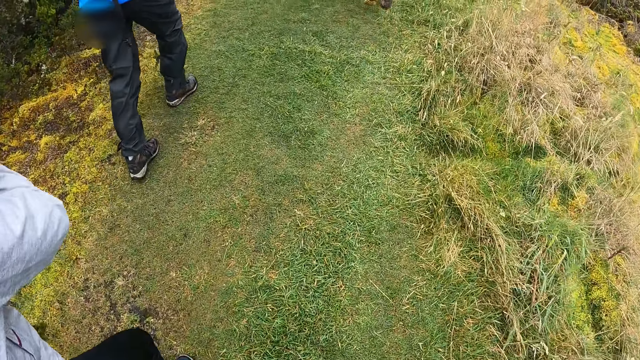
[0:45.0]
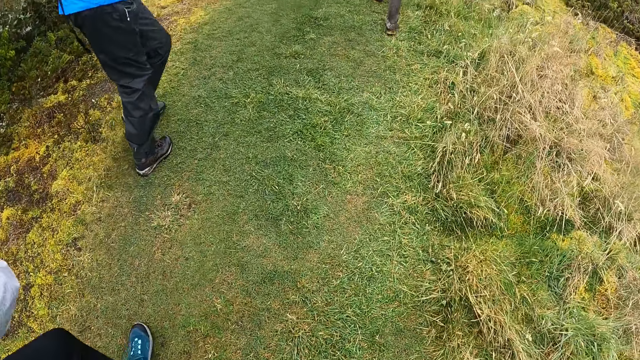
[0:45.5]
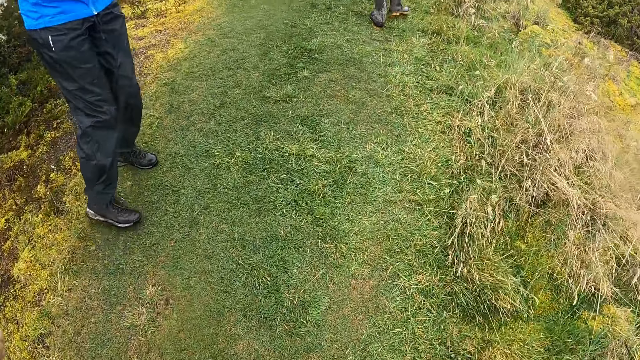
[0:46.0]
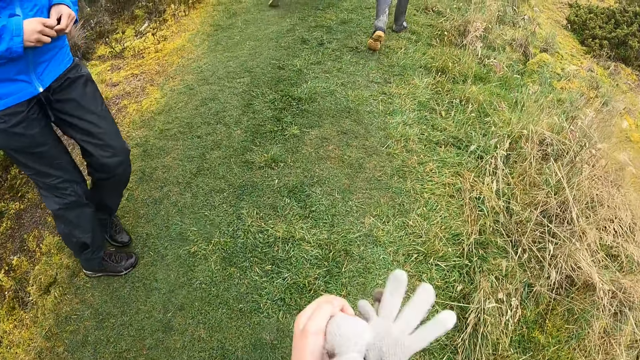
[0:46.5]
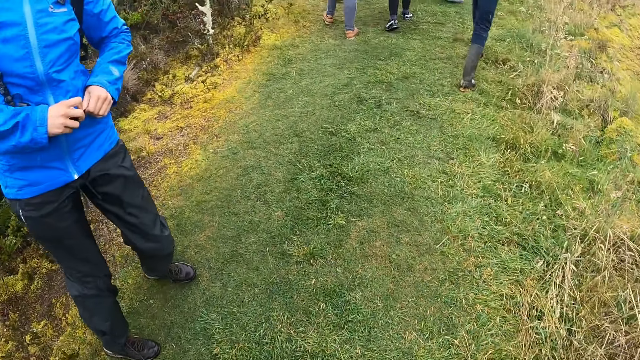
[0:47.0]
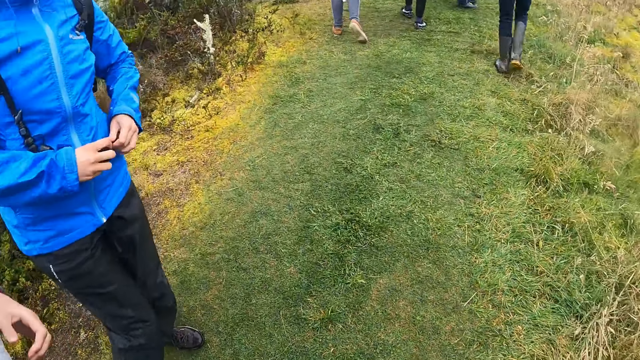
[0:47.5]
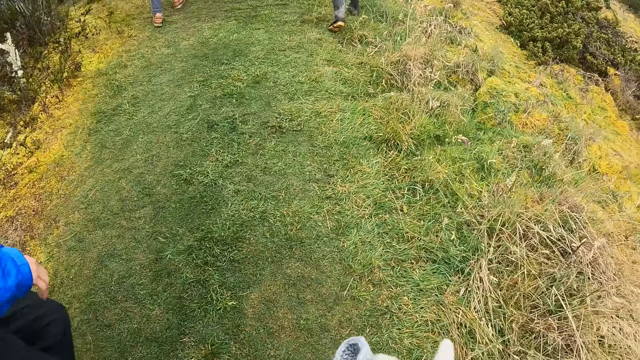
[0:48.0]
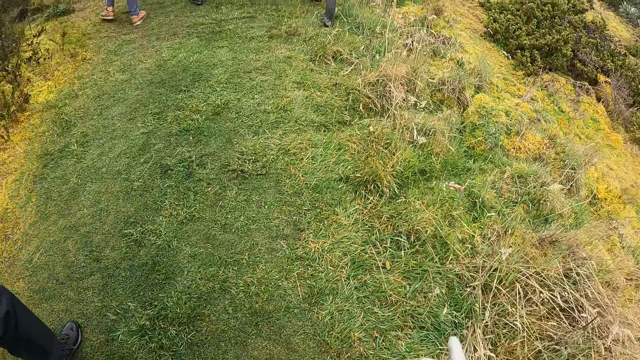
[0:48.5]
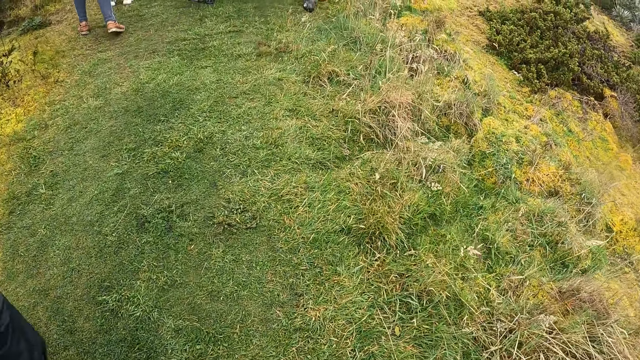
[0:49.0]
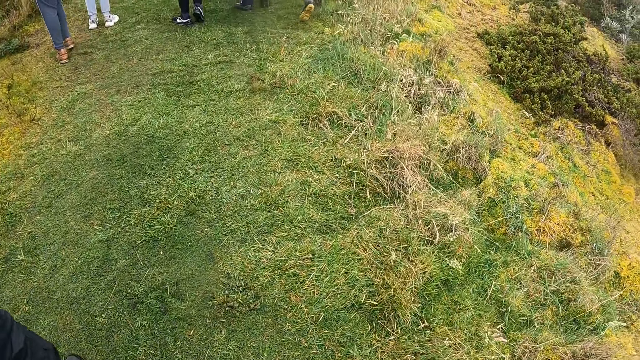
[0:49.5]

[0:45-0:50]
A man turns around. The camera wearer passes a glove in her left hand to her right hand. She carries the glove. The man stands on the grass. The man turns around. The camera wearer walks around the field.

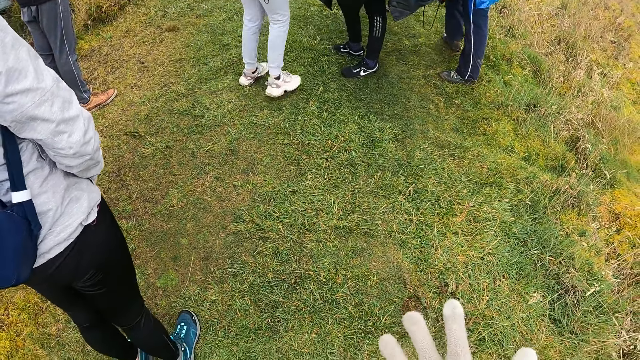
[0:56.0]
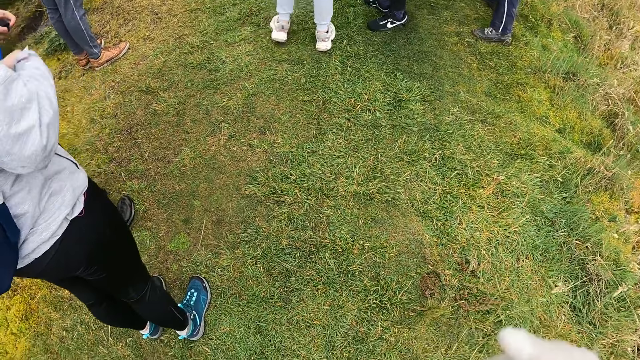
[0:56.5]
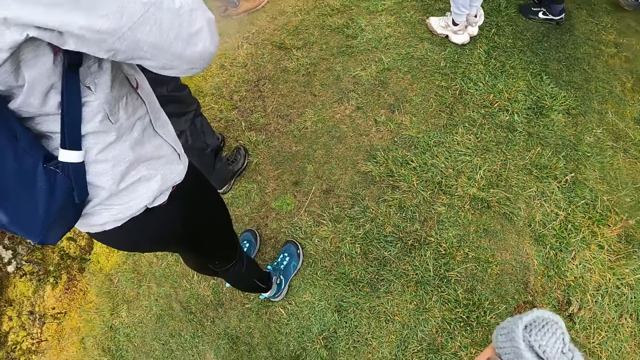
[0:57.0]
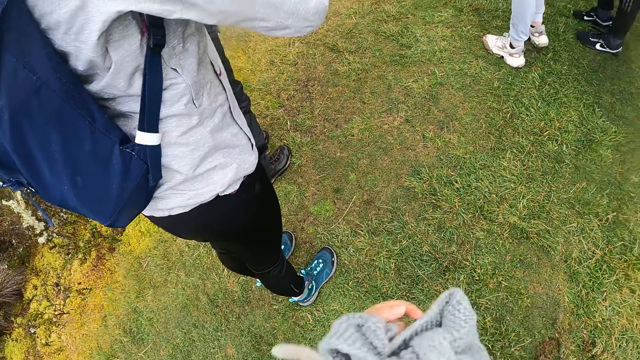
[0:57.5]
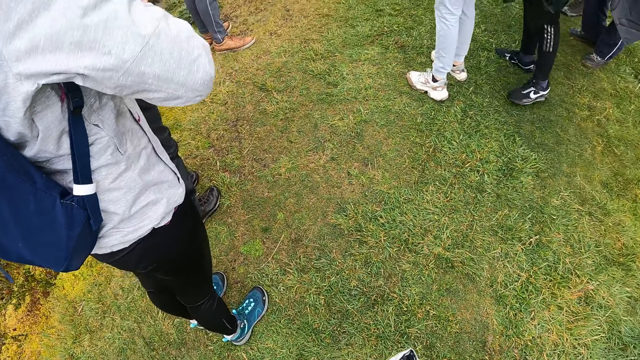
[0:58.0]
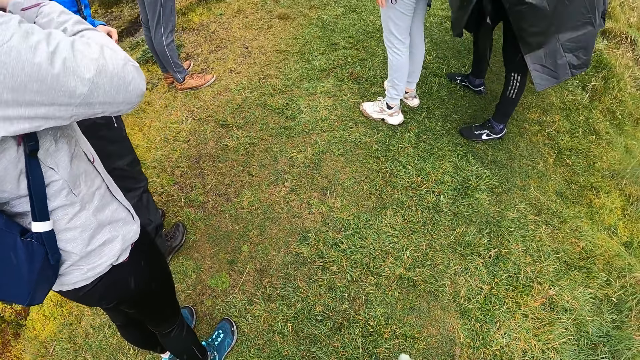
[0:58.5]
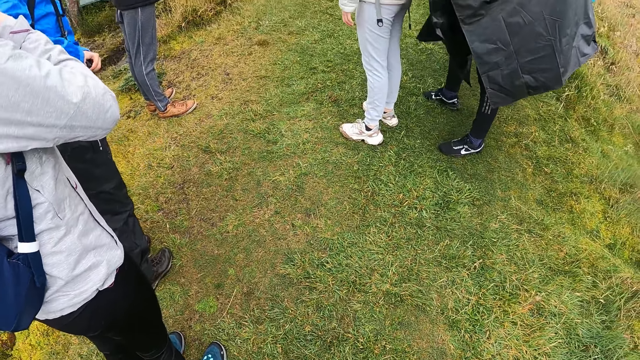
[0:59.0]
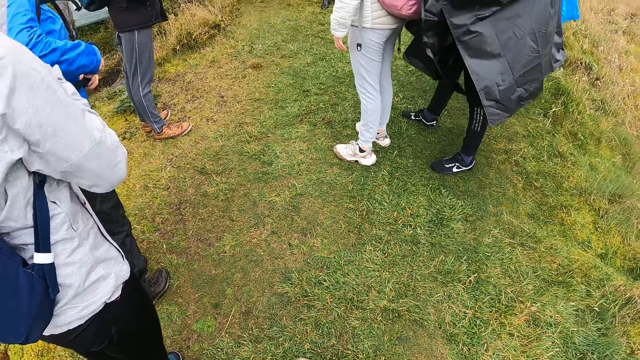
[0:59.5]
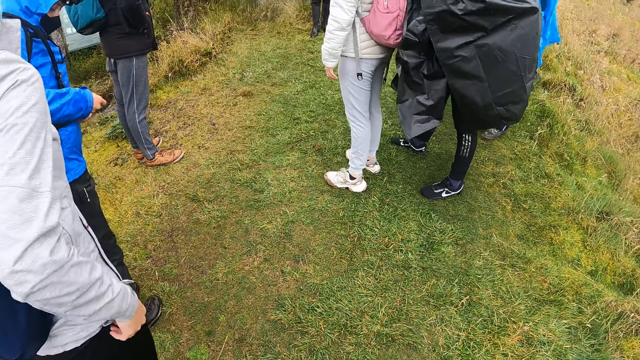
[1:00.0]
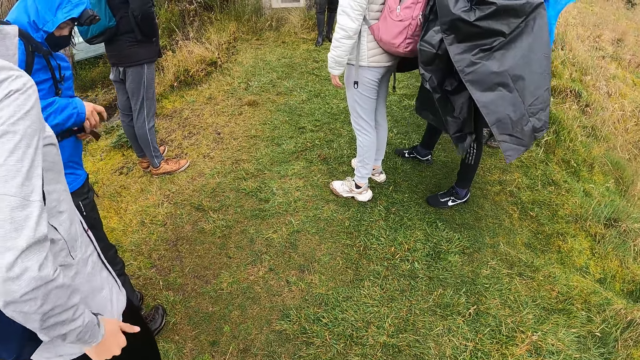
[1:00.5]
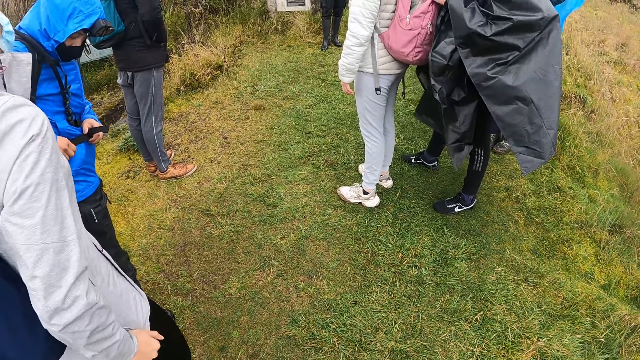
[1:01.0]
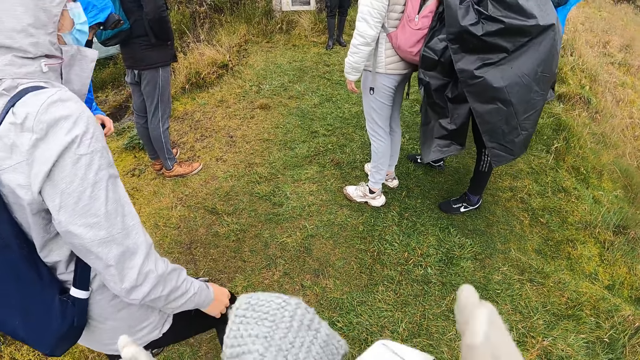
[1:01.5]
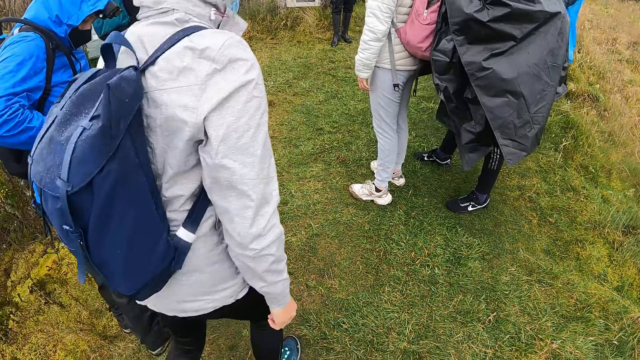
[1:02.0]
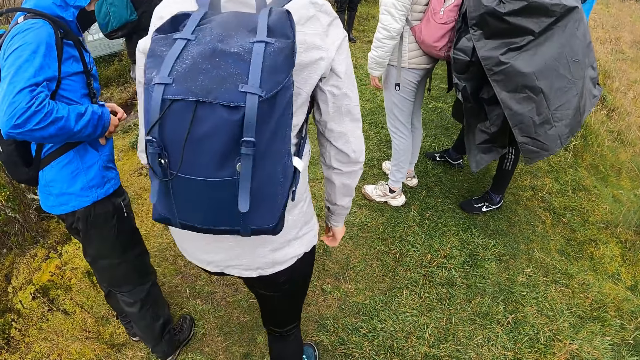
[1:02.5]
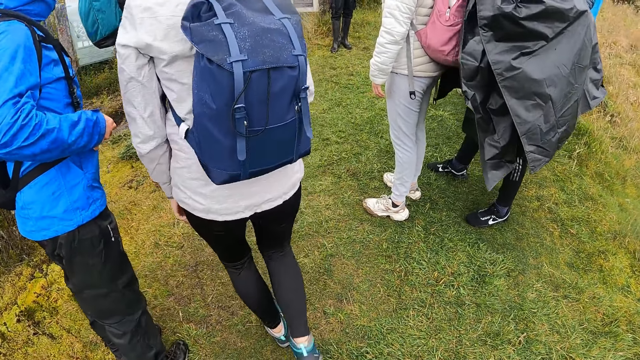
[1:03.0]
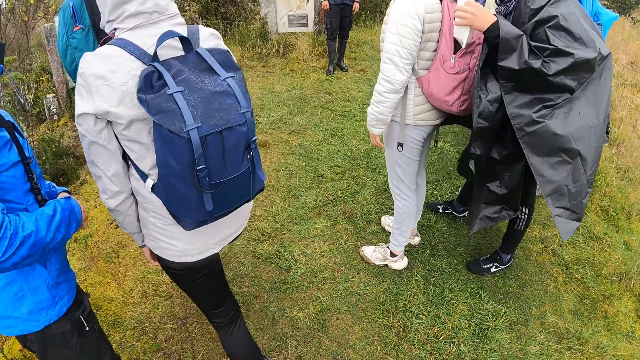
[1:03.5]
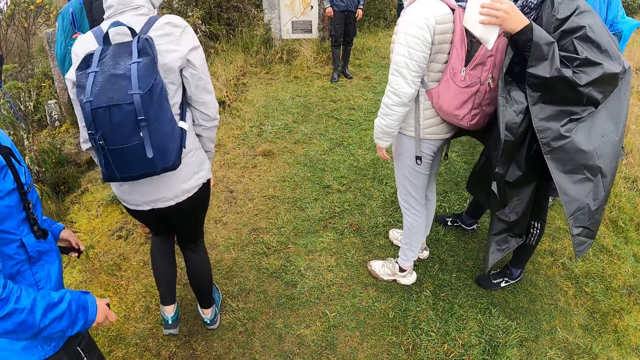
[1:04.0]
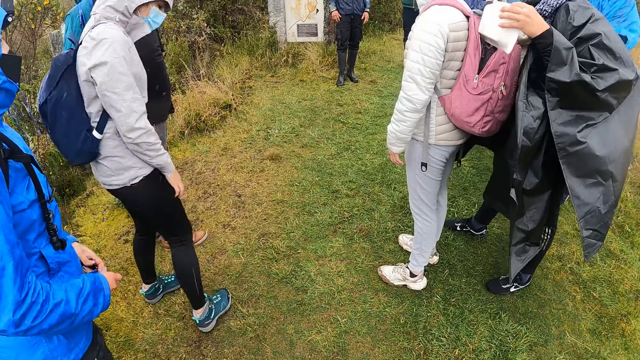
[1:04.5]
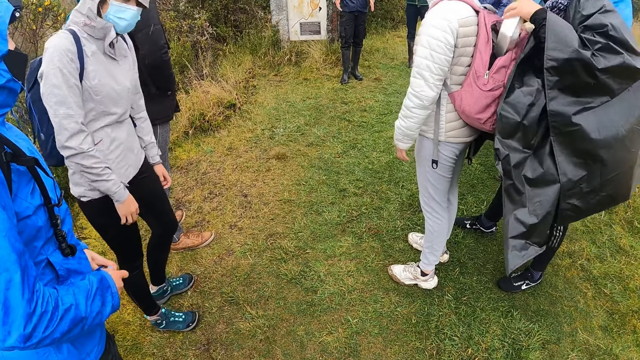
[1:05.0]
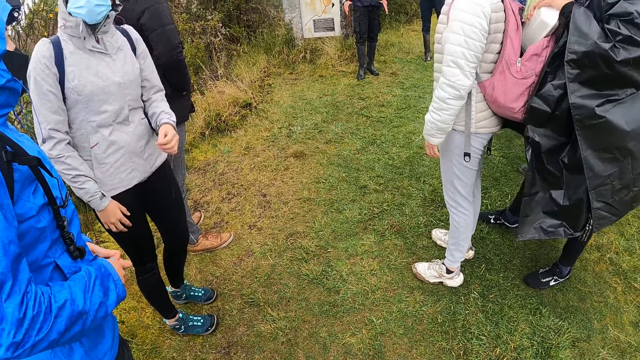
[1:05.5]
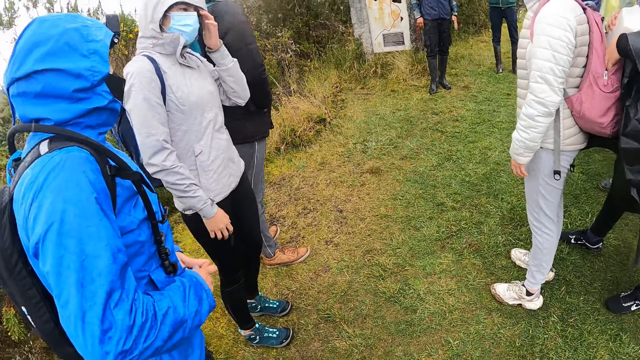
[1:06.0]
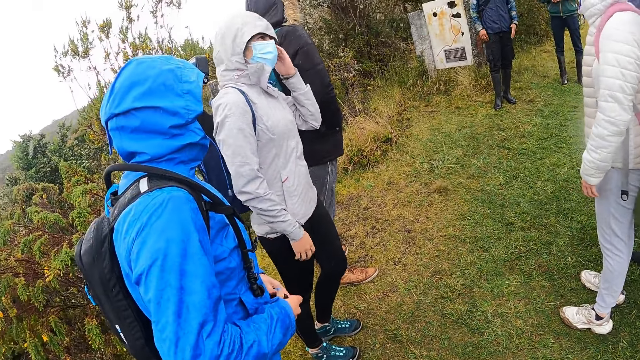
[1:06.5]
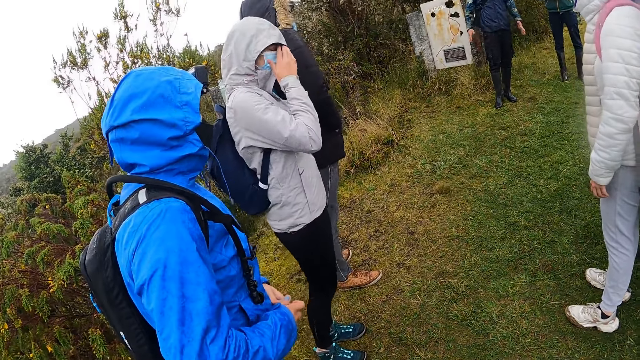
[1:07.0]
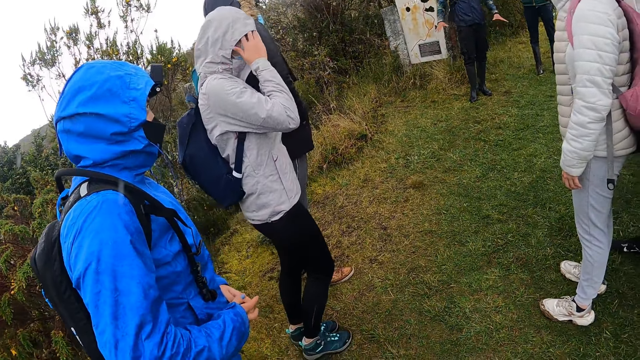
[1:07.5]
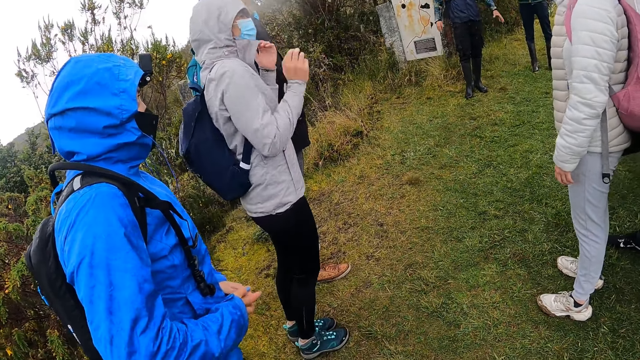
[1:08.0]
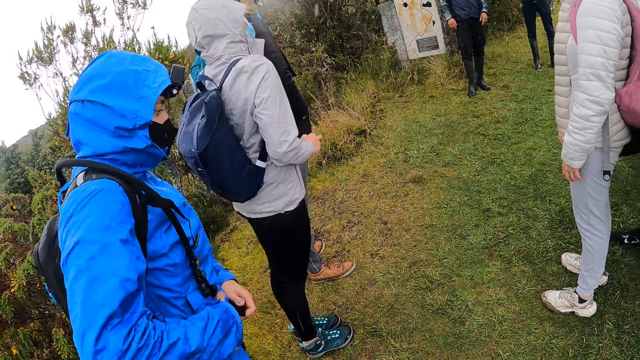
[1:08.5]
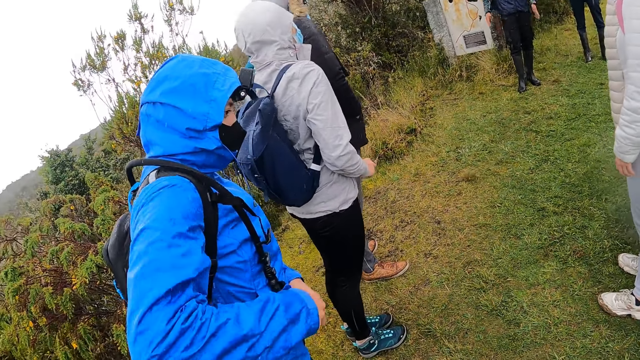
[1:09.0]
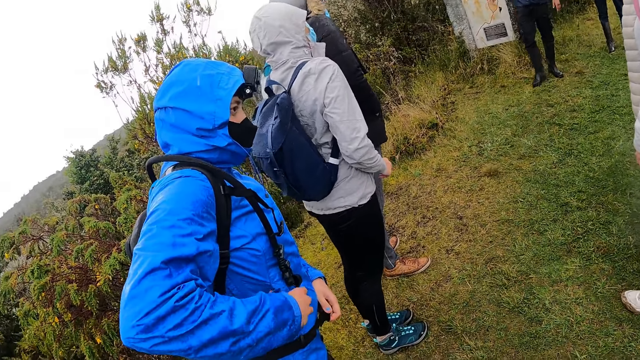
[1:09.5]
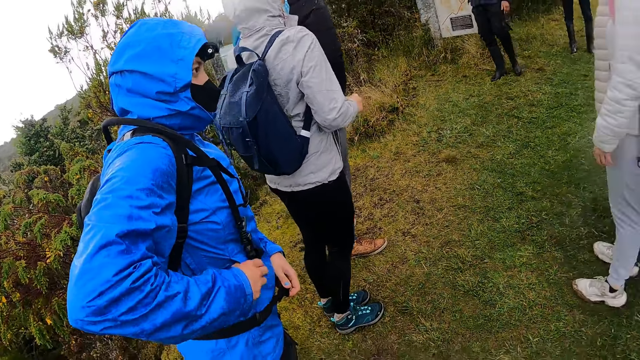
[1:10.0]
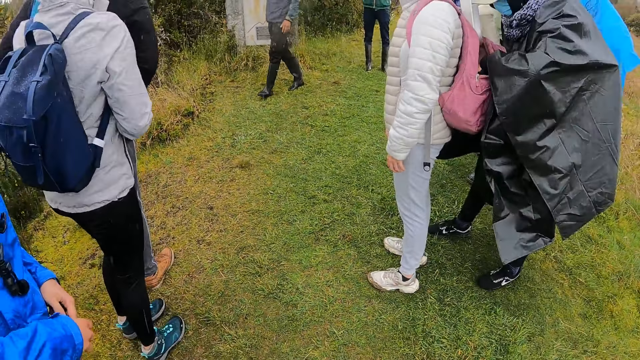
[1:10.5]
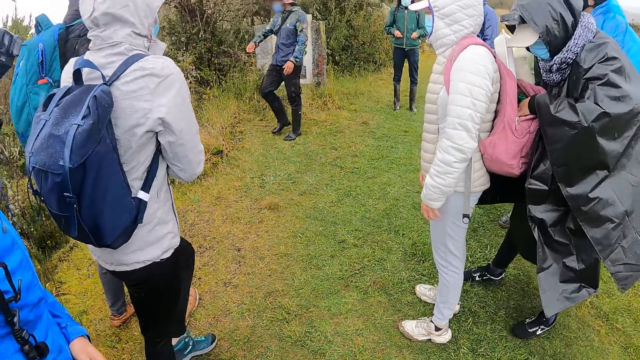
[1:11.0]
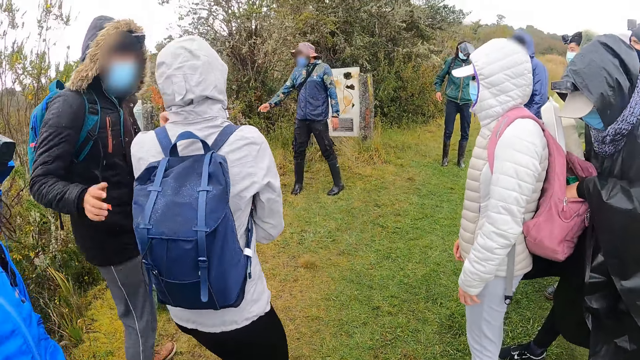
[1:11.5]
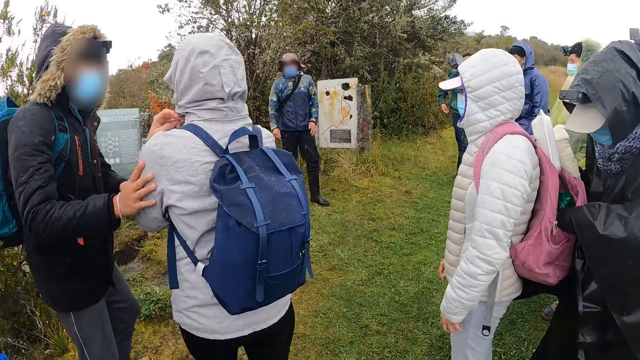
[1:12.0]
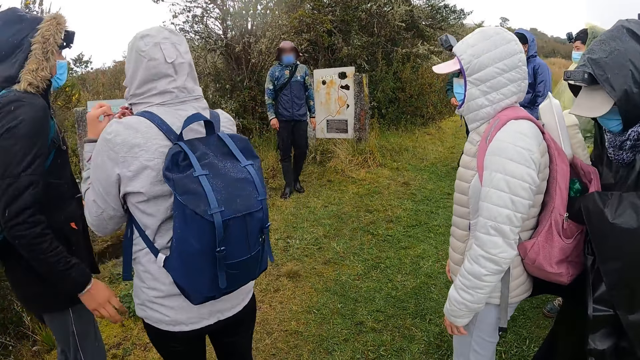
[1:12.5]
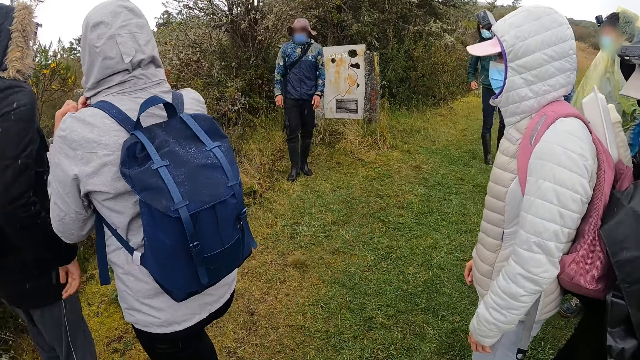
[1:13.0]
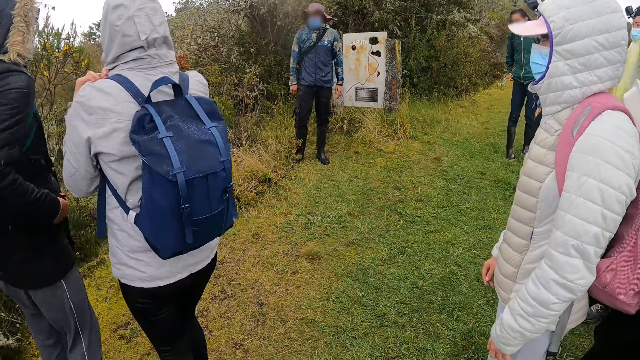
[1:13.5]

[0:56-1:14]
The camera wearer passes the knitted cap in her right hand to her left hand. The woman adjusts a bag strap on her waist with both her hands. The woman ties the bag string. The camera wearer passes the knitted cap in her left hand to her right hand. A man gestures his hands. The camera wearer stands beside the woman. A man interacts with a group of people.
